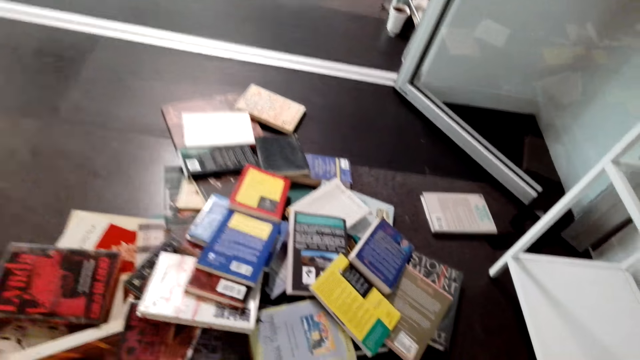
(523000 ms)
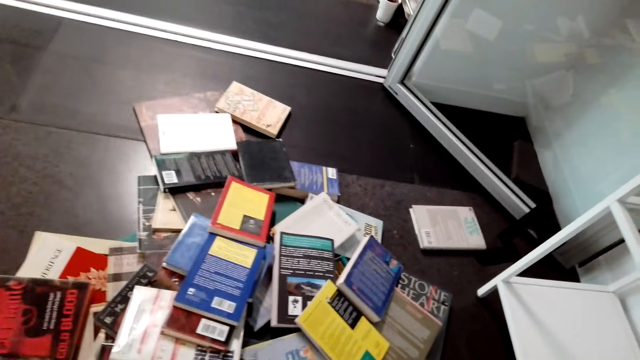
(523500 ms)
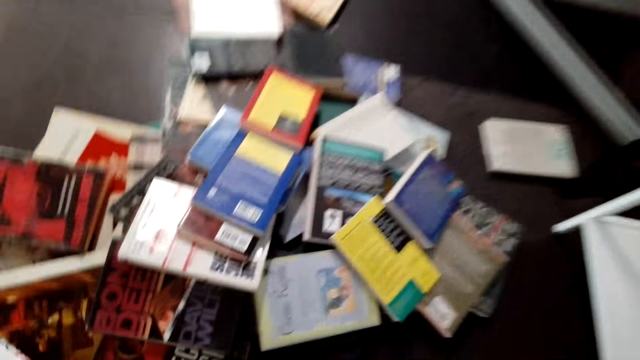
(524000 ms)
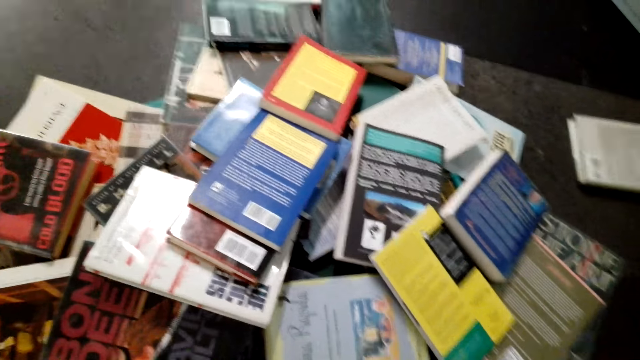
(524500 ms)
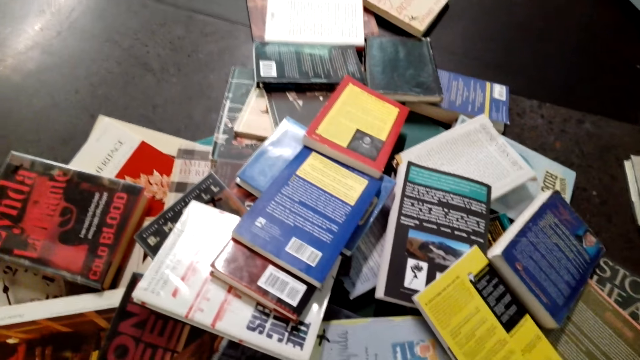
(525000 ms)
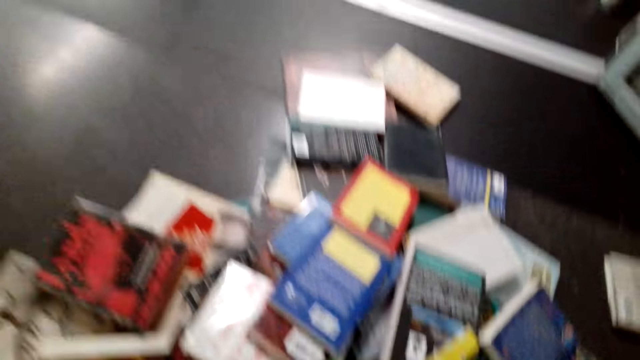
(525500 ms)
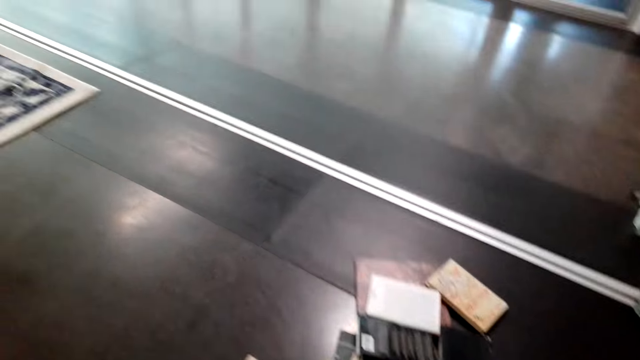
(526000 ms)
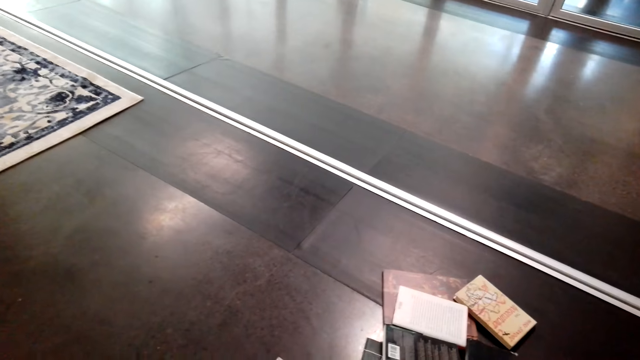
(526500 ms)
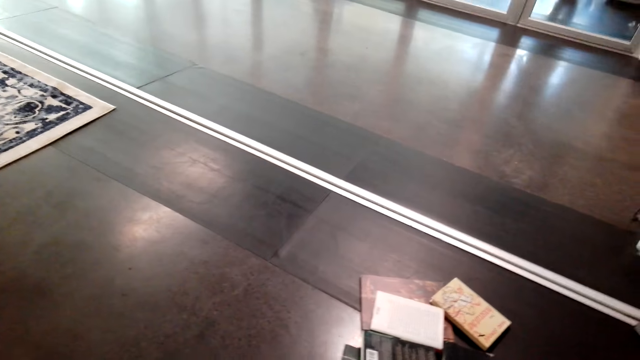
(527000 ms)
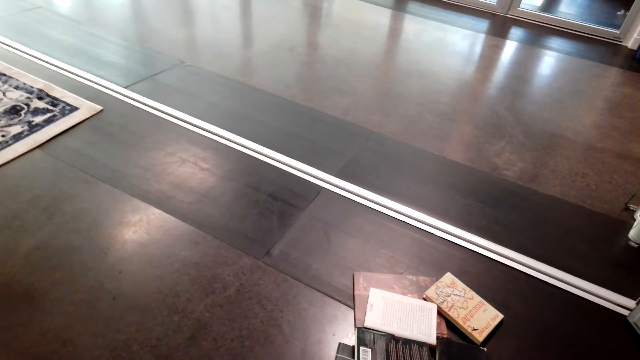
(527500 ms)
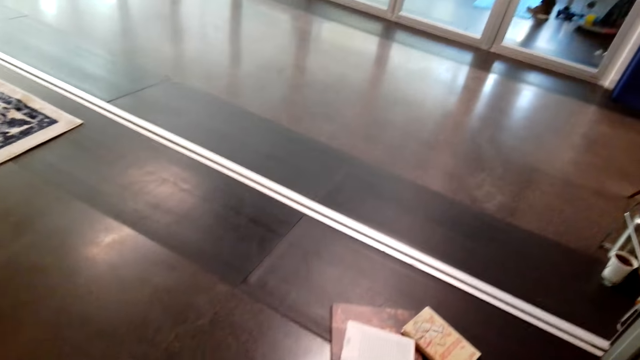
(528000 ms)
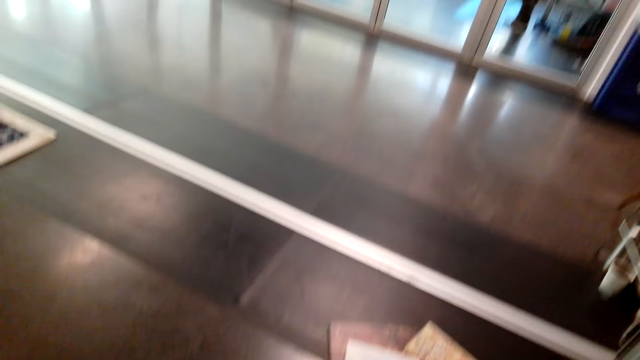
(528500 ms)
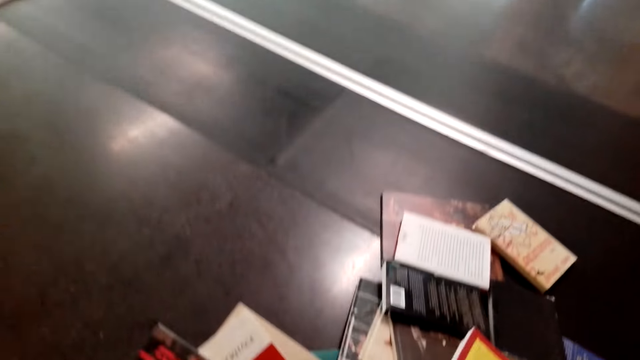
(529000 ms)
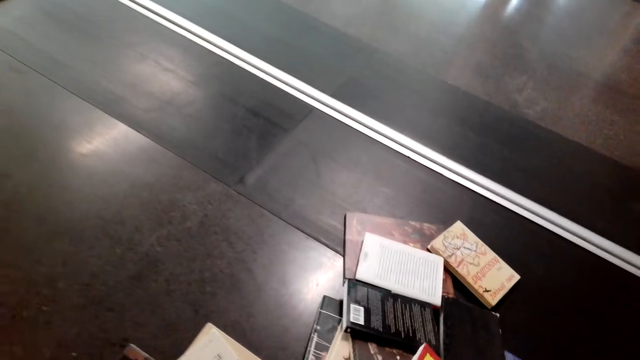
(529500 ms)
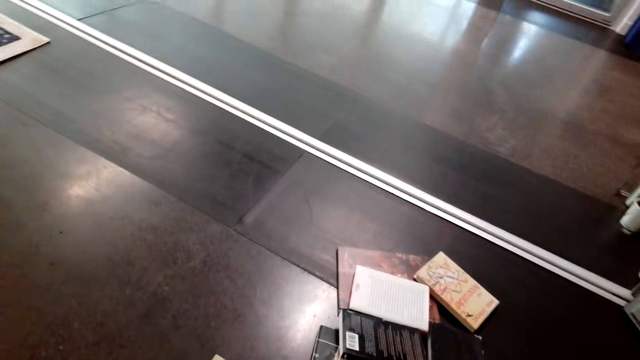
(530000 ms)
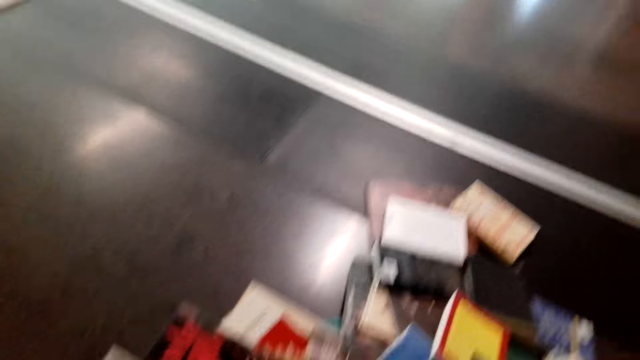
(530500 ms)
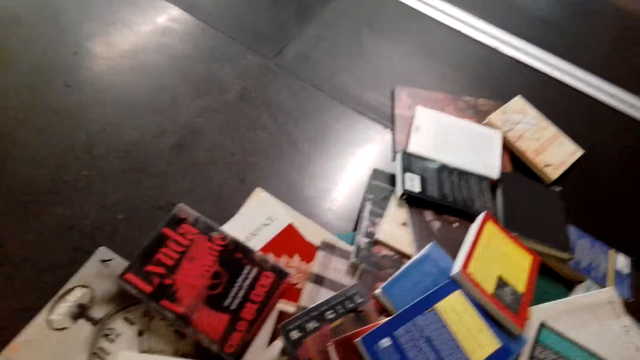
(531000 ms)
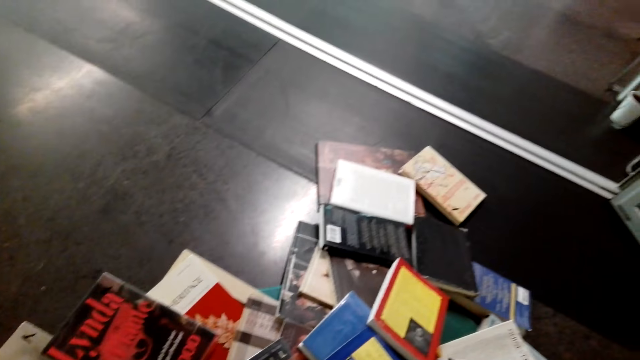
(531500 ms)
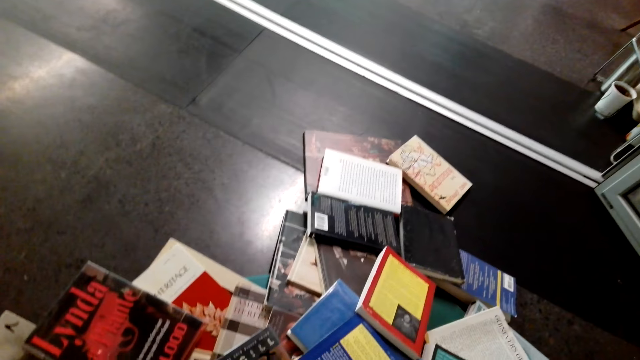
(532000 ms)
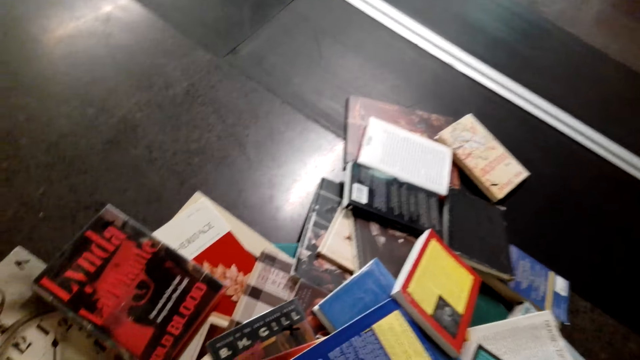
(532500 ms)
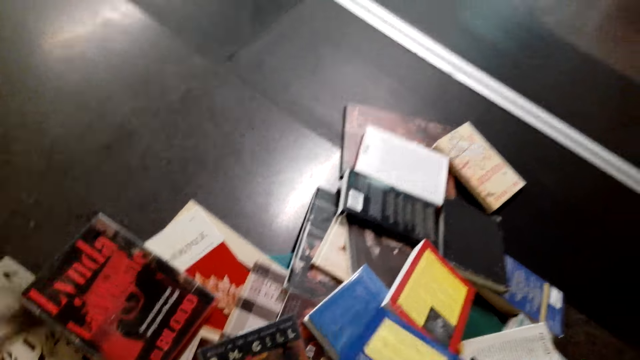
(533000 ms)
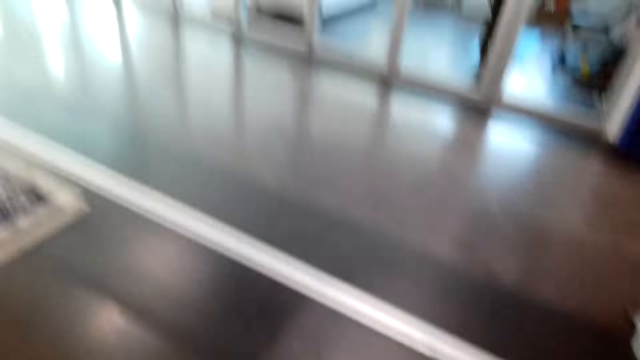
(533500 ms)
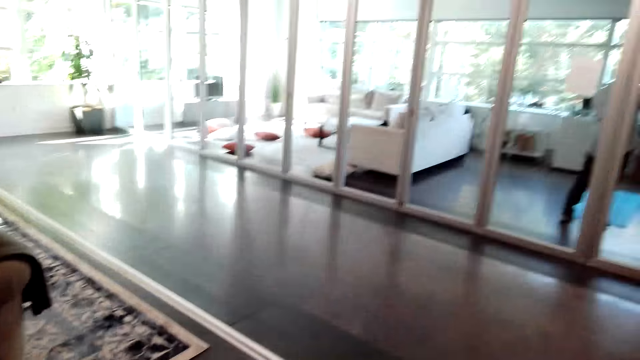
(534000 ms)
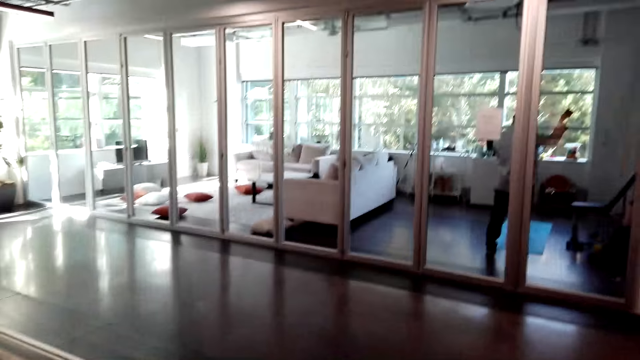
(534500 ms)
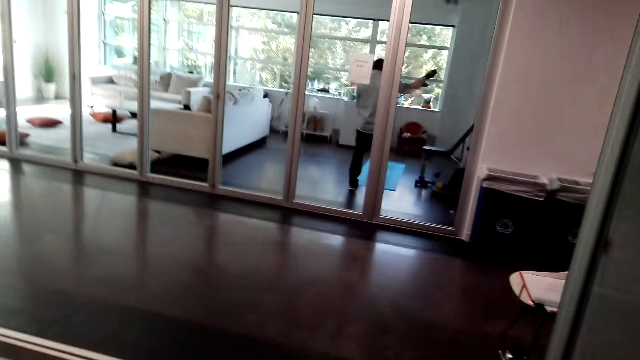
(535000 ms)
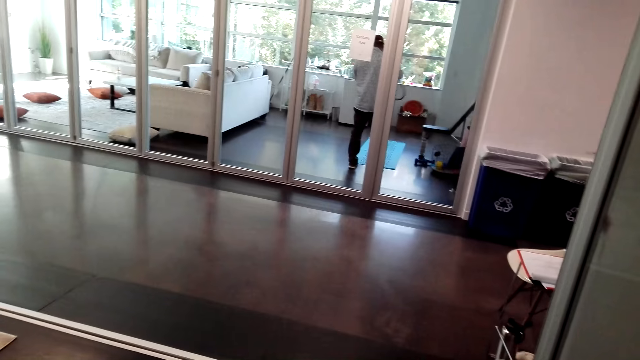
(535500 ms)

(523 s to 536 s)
The camera wearer bends down. They turn to the side. They hold a book.

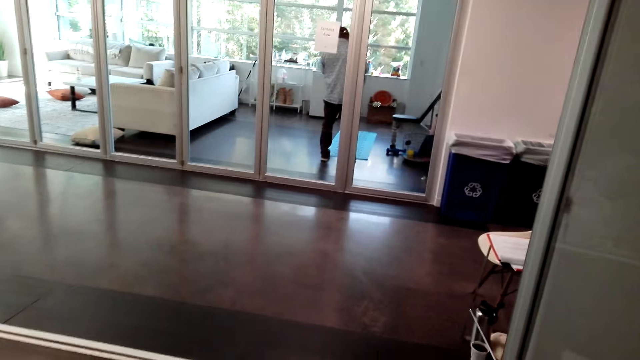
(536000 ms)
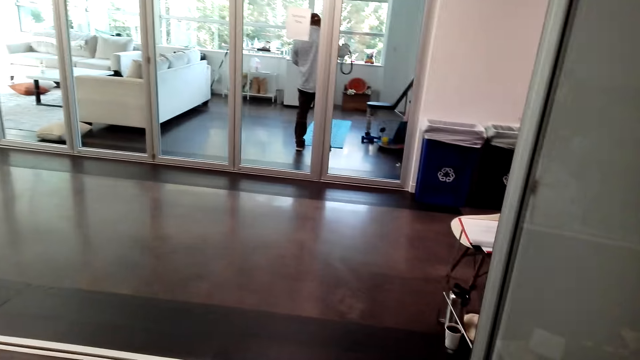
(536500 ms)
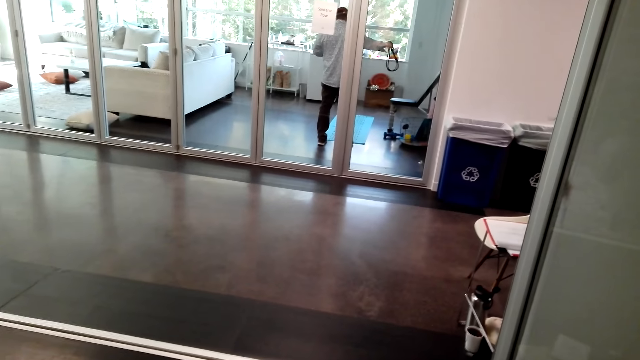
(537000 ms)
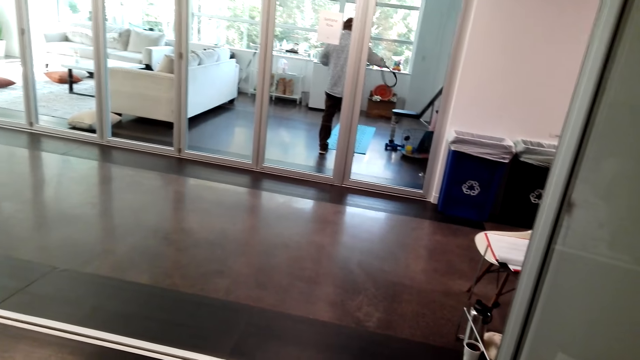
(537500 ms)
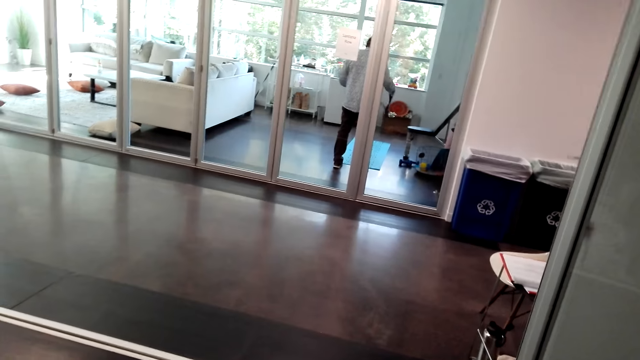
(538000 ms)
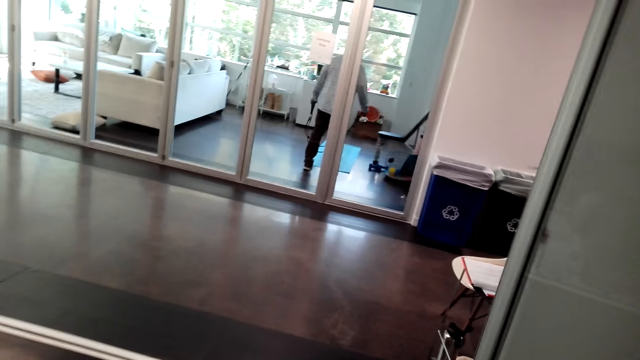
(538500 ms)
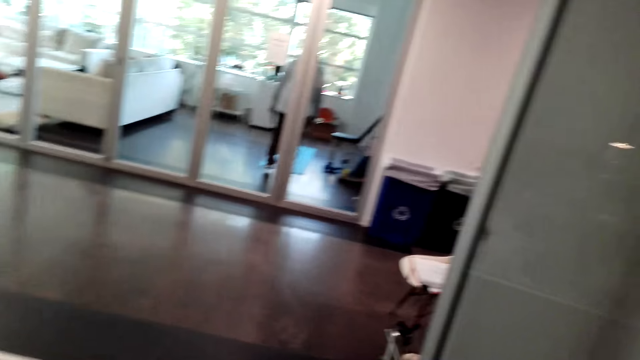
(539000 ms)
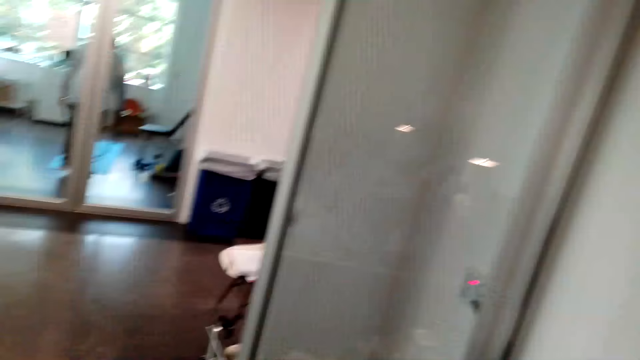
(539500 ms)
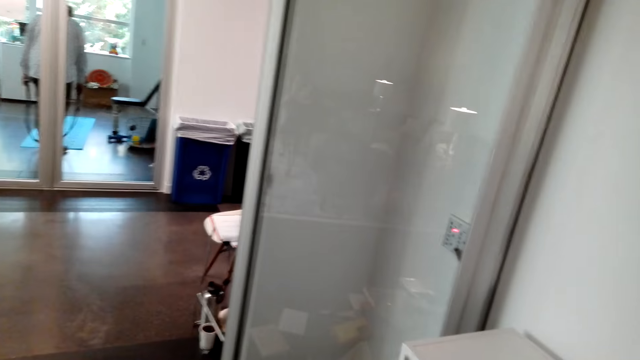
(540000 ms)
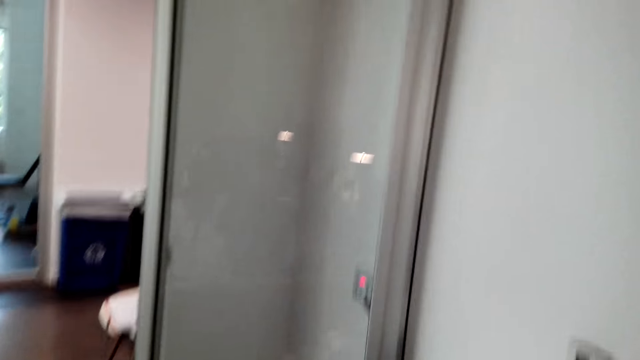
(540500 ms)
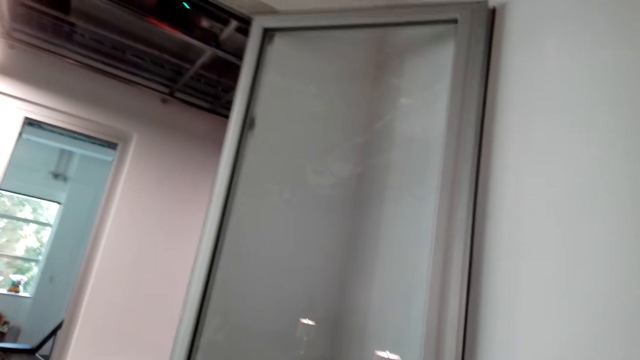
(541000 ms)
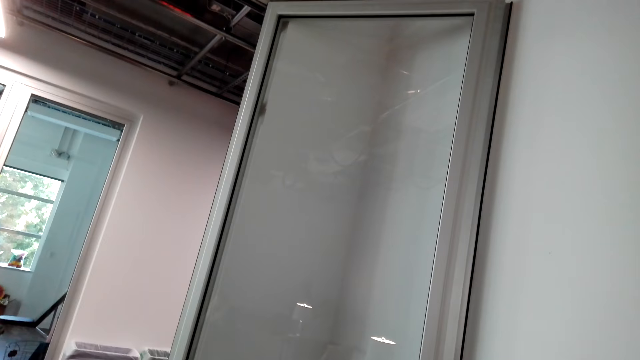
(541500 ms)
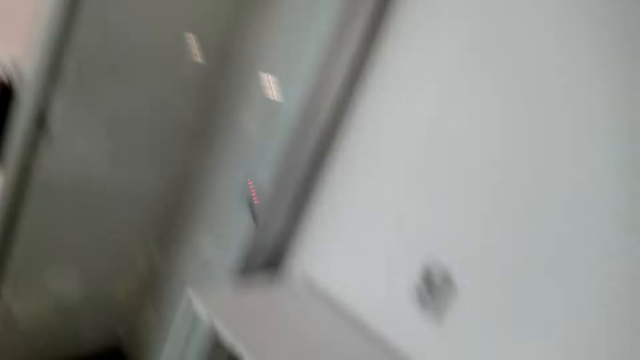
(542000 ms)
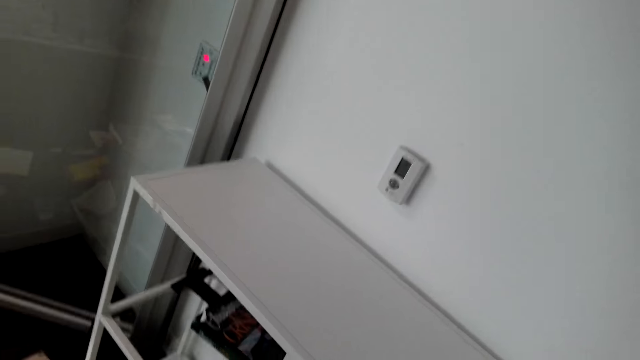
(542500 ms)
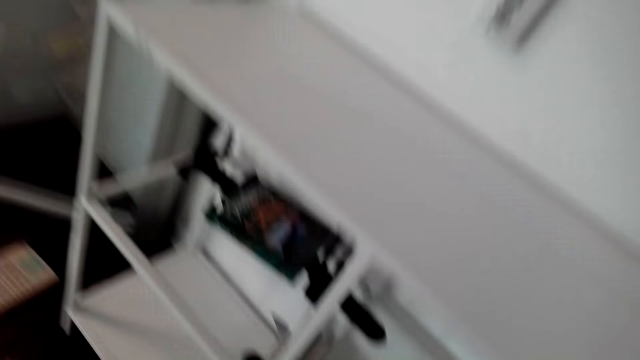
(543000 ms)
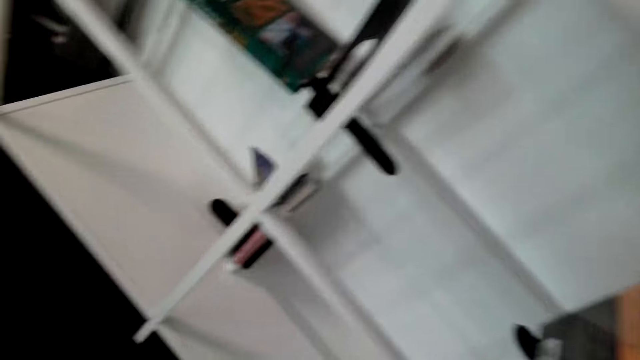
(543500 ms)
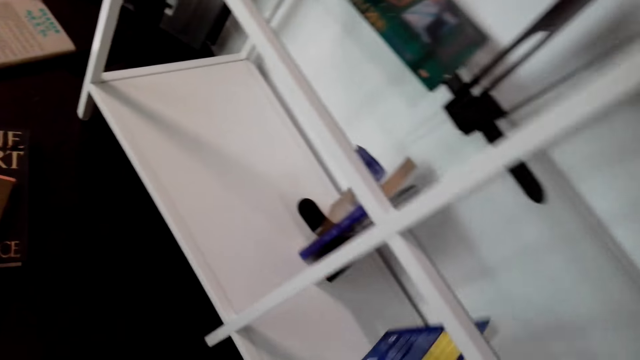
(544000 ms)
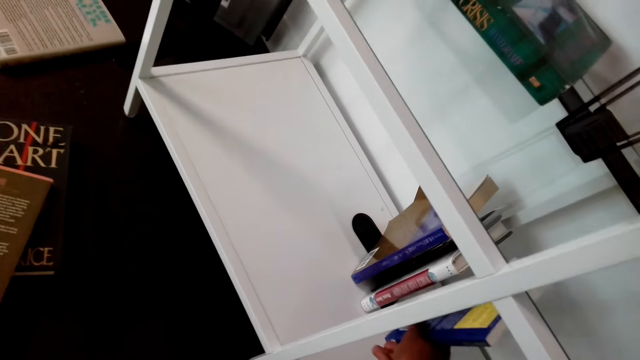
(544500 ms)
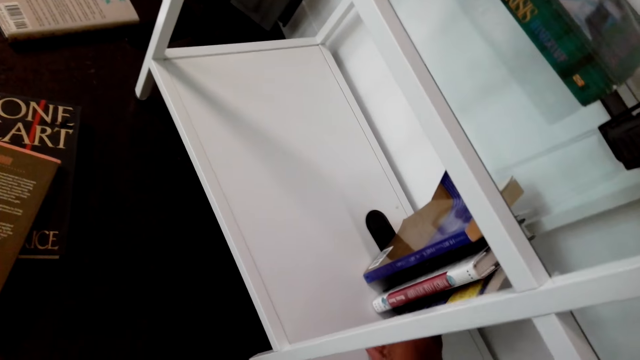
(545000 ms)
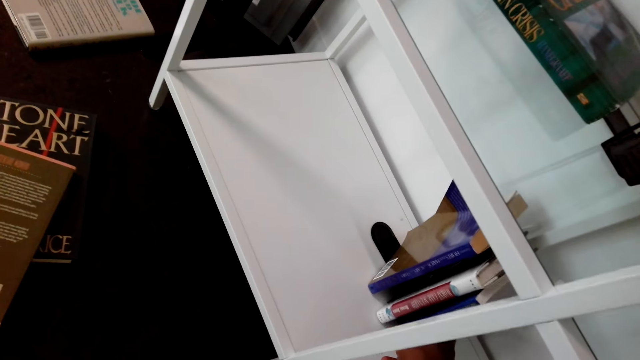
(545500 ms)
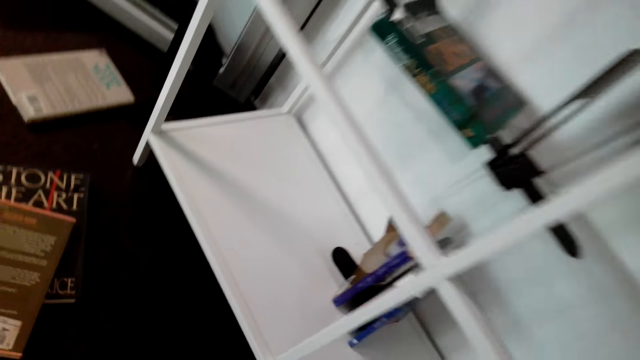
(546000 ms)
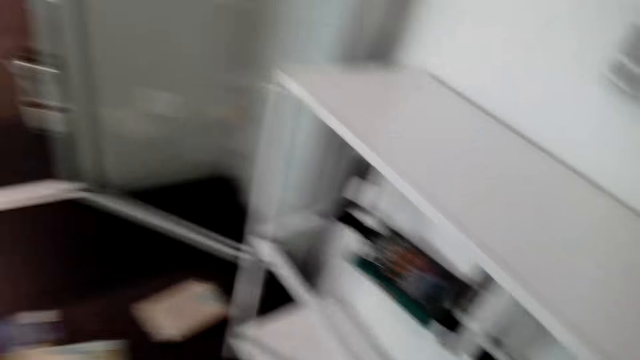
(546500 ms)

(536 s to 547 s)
The camera wearer looks around. They turn to the side. They hold a book on a shelf. They put the book on the shelf. They turn to the side.
